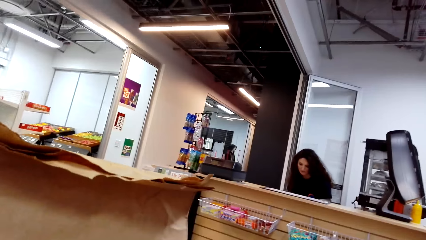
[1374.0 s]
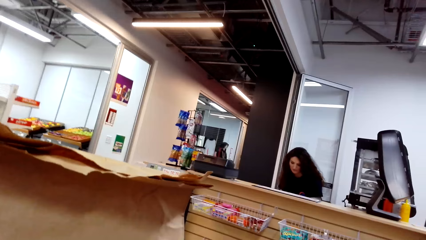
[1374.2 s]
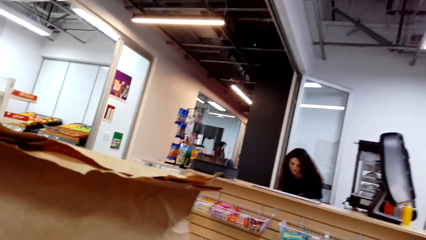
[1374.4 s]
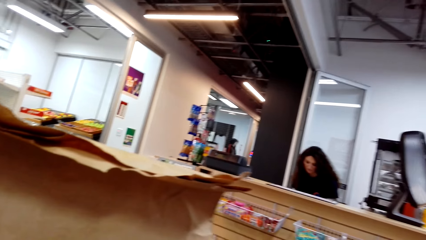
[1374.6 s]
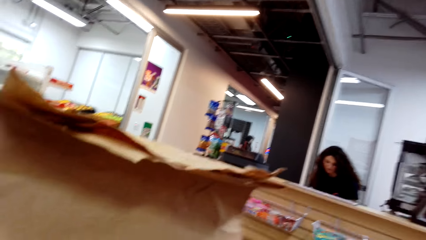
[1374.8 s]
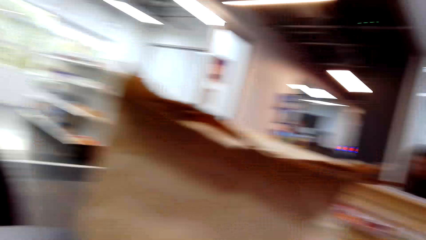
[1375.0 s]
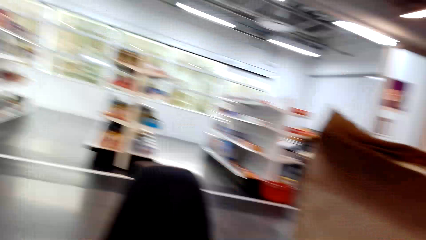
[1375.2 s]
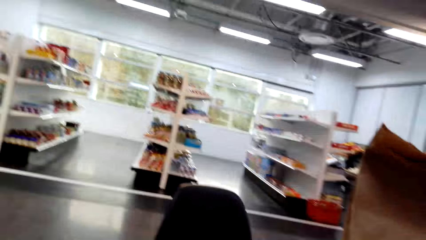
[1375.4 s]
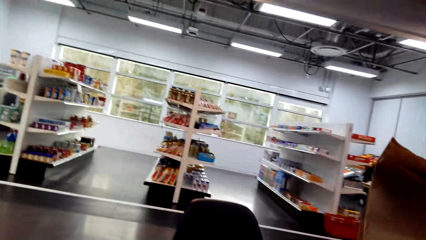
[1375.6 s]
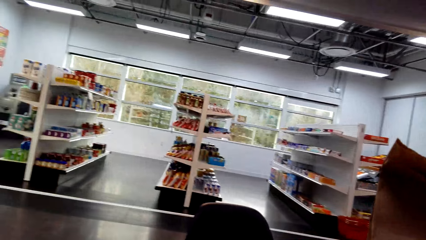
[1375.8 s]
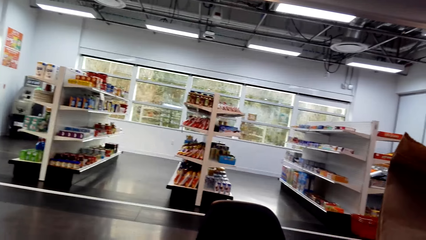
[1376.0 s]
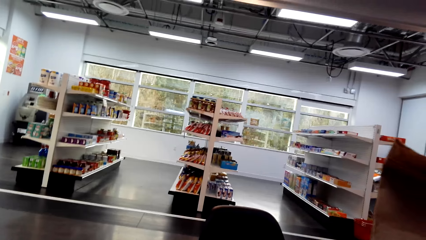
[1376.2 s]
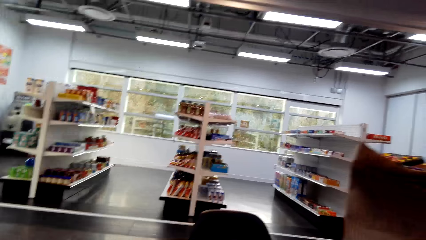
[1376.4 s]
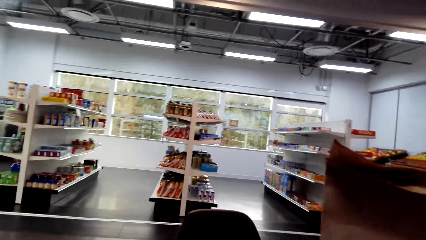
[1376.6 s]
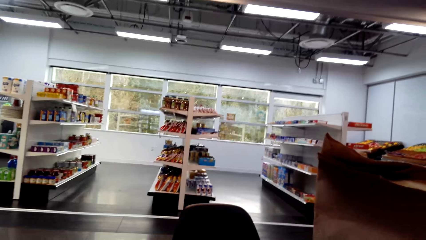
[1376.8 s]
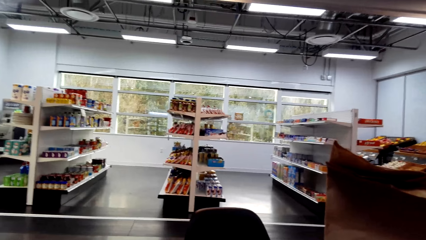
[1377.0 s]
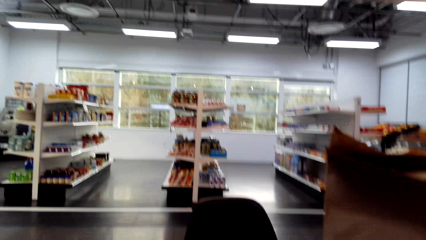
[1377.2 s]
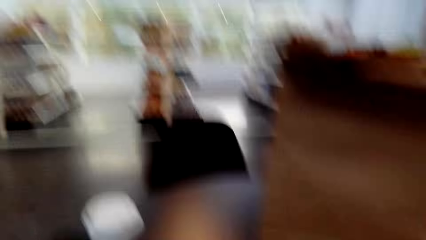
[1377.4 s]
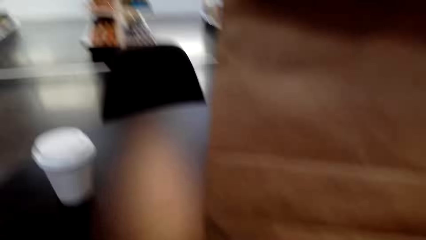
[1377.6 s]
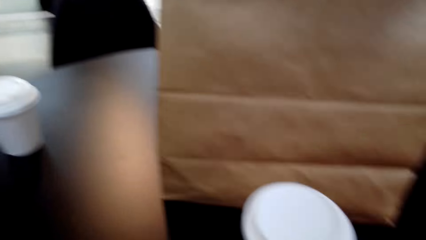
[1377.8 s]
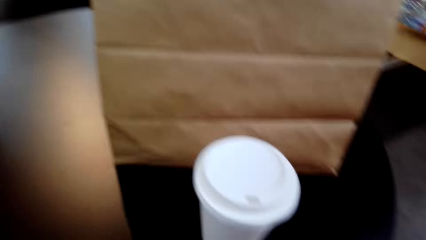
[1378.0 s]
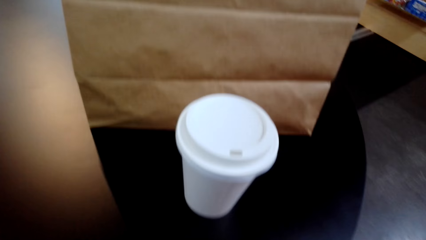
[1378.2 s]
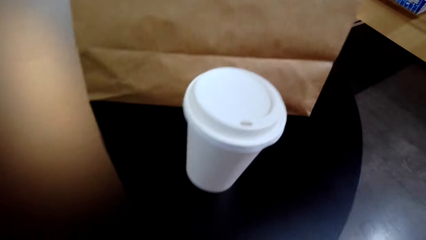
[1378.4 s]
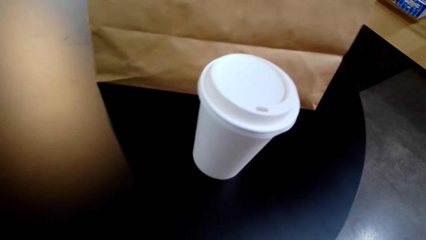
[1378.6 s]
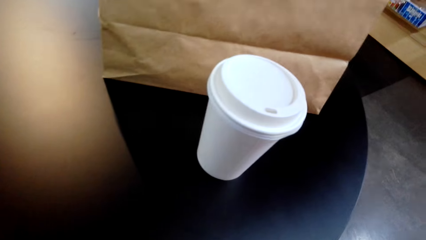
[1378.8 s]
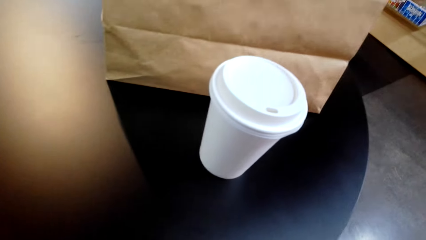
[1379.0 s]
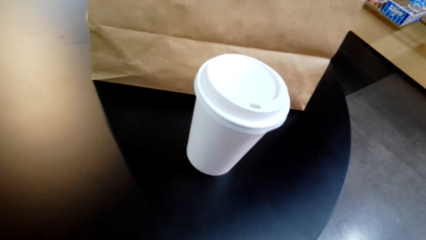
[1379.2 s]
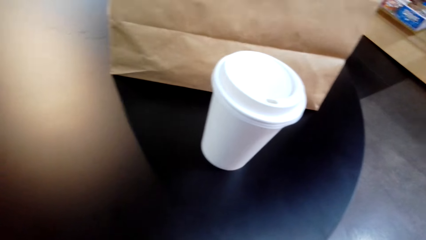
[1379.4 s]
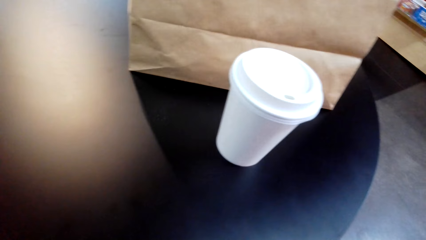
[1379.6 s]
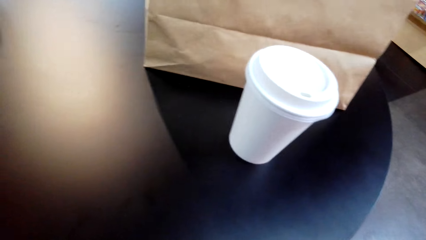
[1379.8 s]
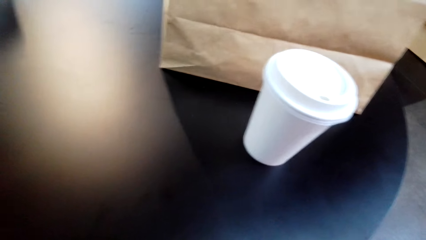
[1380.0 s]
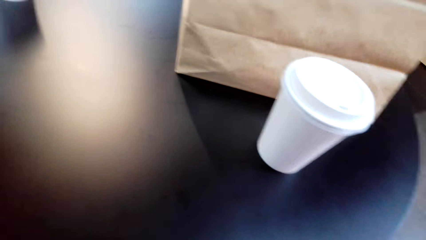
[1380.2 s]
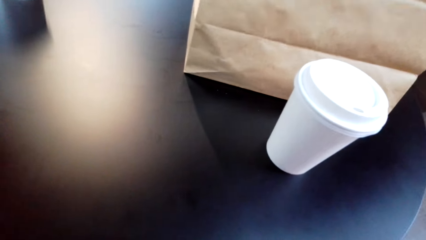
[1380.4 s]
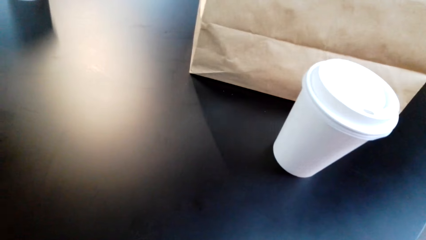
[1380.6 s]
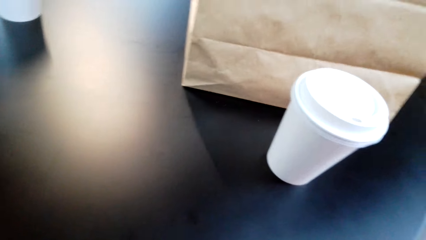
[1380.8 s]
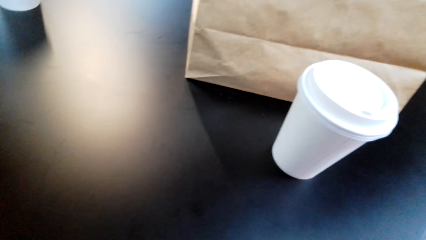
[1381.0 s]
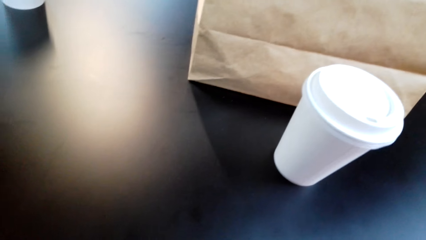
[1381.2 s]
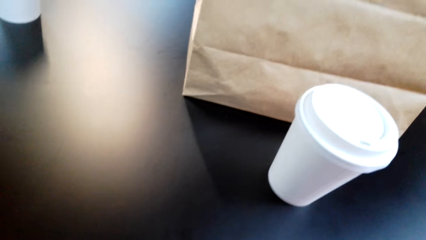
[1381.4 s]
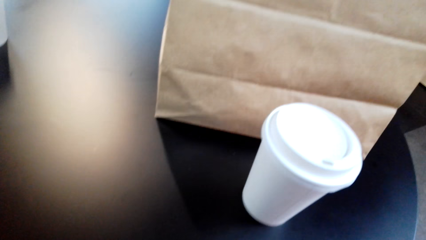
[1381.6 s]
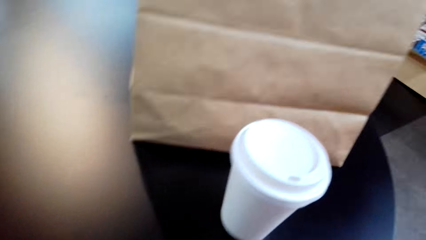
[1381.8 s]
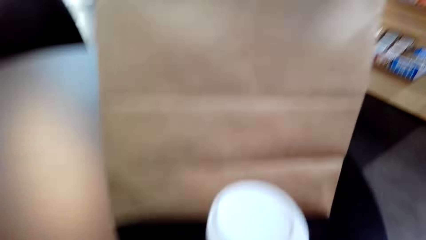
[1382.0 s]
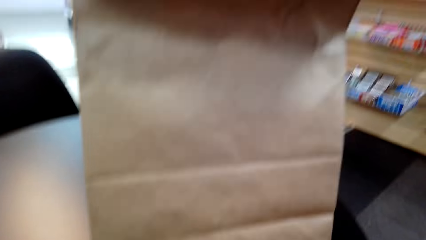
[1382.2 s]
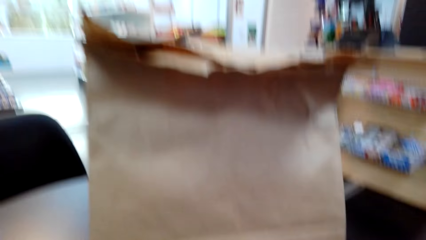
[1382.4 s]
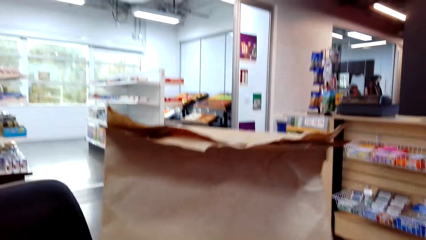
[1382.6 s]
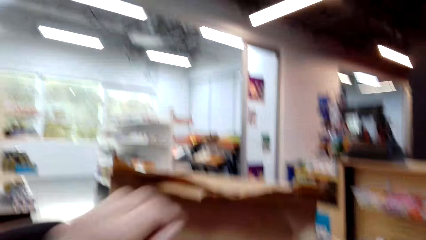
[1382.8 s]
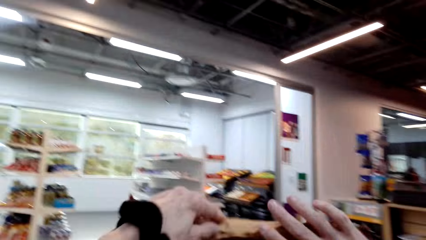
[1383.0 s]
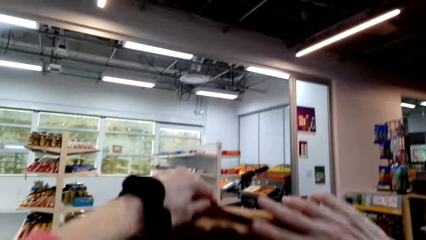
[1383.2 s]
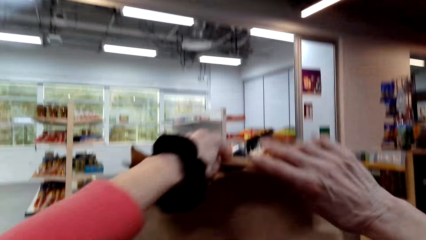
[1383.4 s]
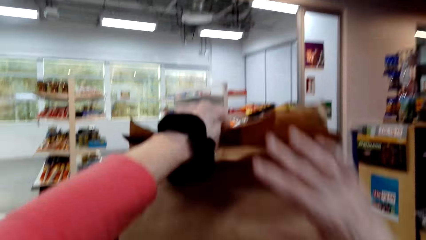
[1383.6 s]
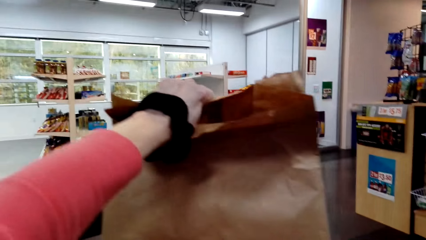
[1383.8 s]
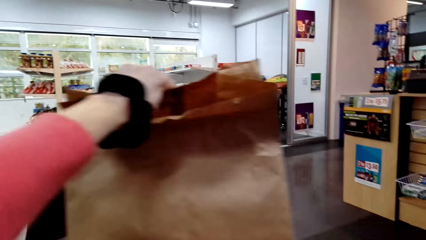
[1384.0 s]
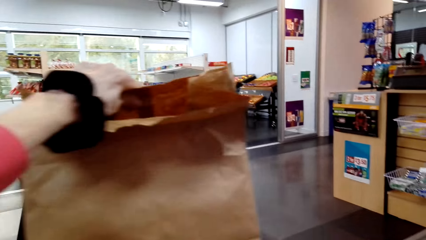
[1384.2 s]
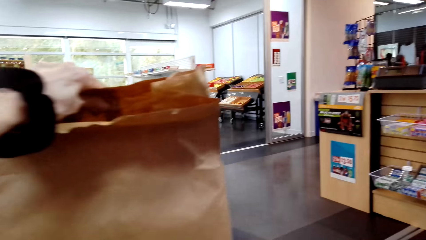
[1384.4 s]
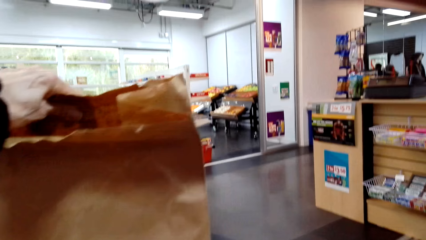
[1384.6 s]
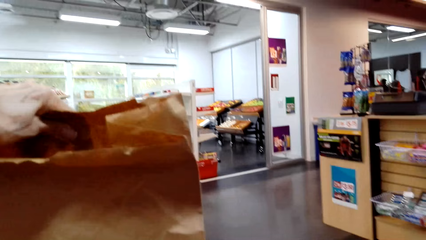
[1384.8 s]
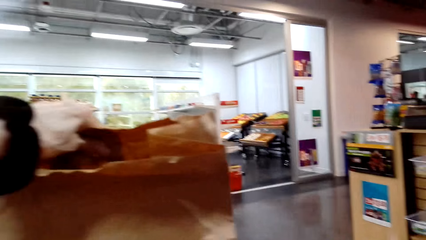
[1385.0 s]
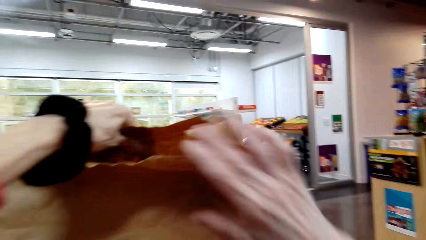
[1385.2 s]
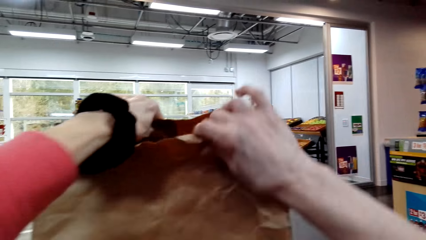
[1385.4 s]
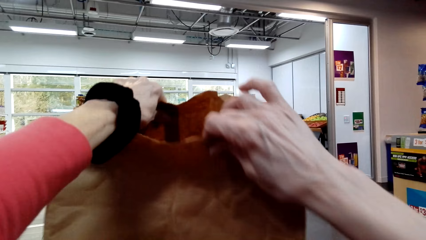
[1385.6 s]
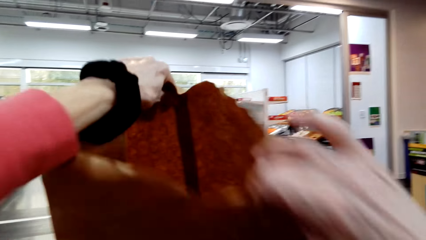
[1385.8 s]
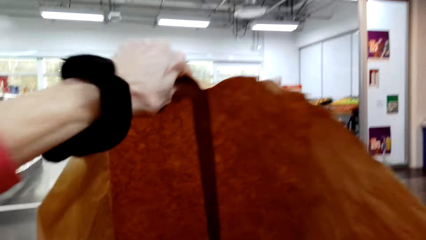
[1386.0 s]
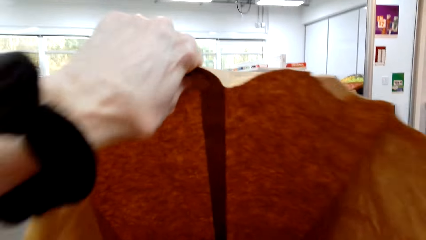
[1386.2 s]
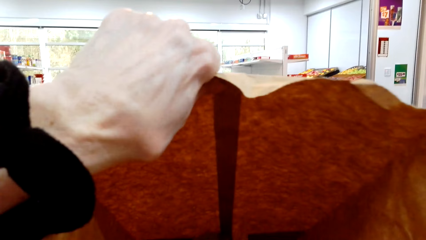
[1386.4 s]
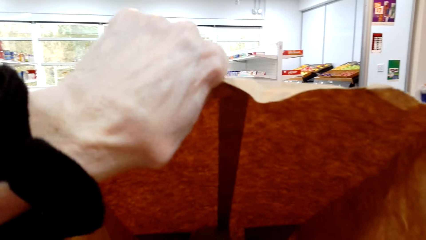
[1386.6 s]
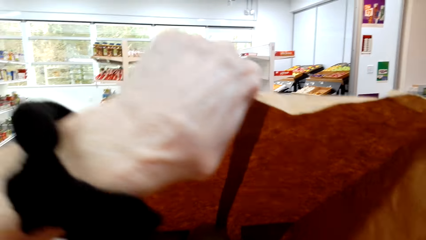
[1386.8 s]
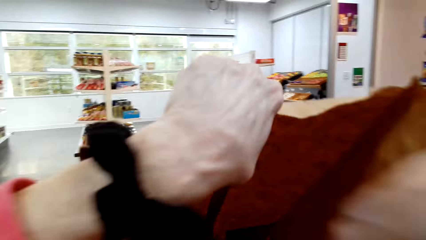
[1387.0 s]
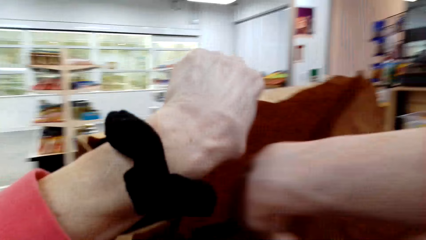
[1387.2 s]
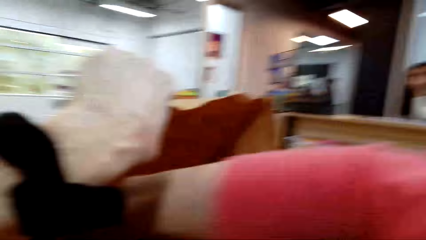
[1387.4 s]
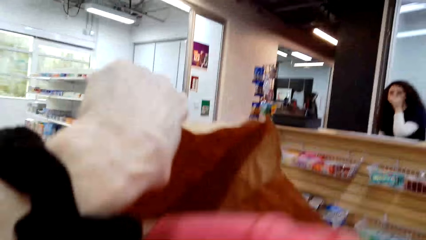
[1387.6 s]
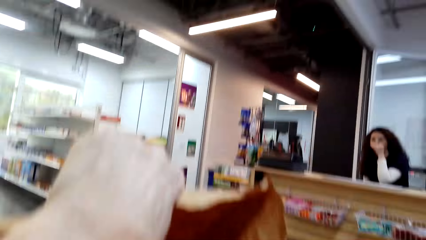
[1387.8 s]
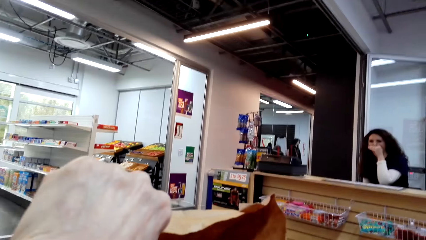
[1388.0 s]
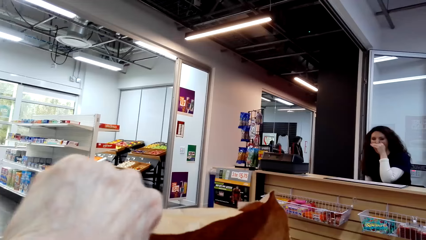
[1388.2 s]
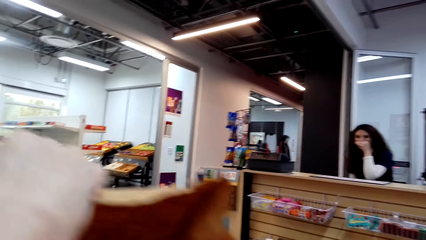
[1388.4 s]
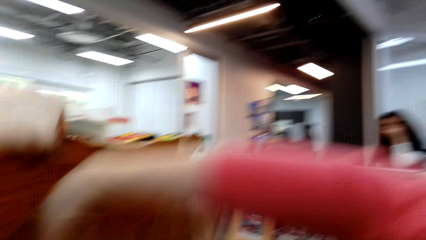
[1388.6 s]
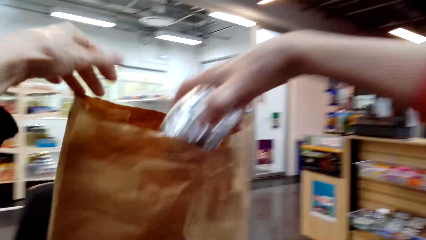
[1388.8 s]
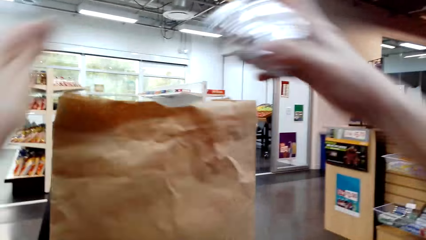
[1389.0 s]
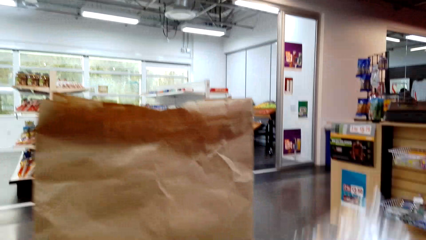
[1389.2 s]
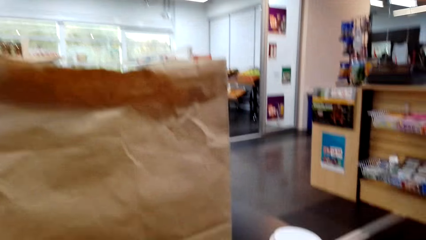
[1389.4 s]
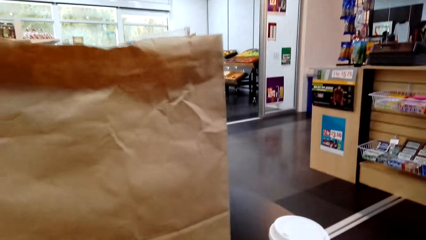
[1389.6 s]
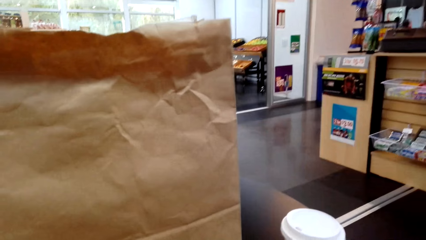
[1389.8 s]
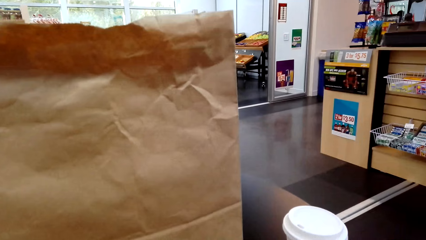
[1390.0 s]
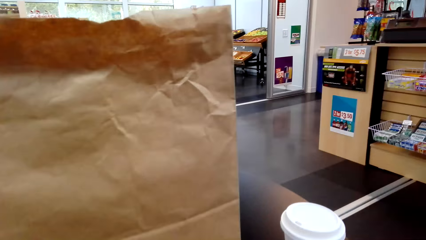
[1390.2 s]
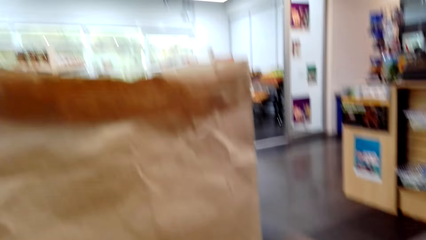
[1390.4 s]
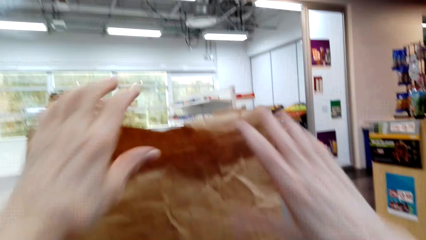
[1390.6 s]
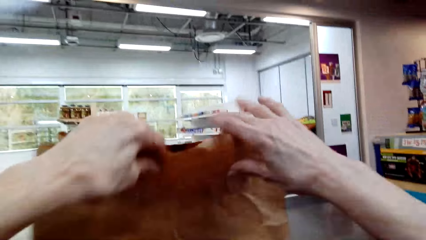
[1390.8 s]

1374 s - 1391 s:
The camera wearer opens the package bag. They touch the bag from the table. They pick a sandwich from the package bag. They dialogue to the cashier.
